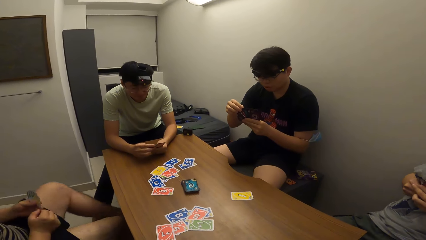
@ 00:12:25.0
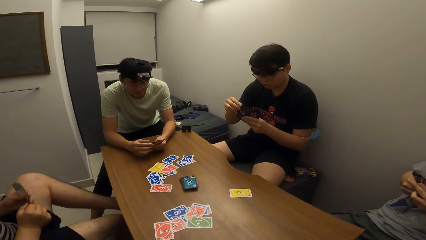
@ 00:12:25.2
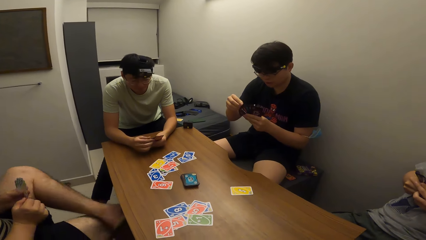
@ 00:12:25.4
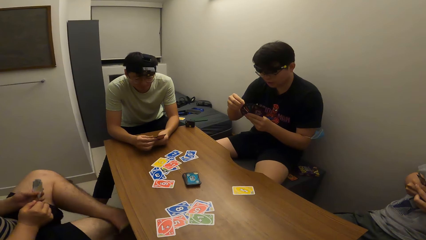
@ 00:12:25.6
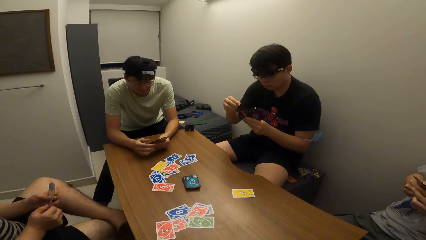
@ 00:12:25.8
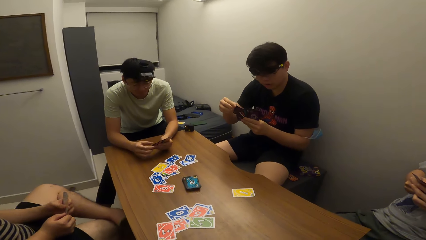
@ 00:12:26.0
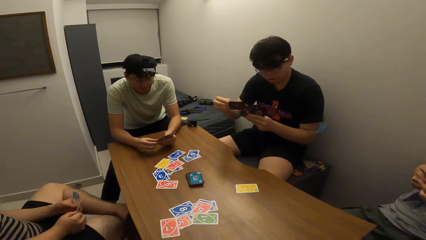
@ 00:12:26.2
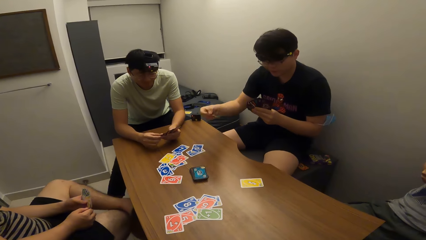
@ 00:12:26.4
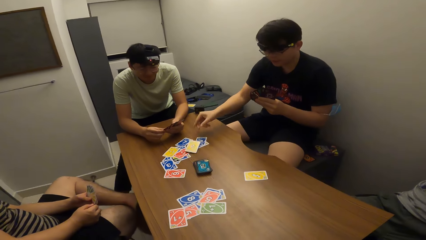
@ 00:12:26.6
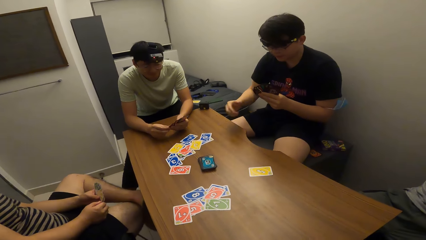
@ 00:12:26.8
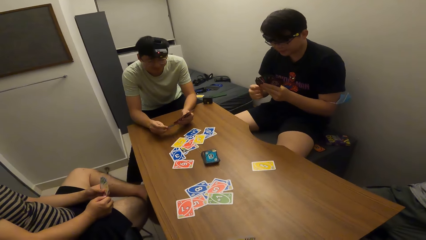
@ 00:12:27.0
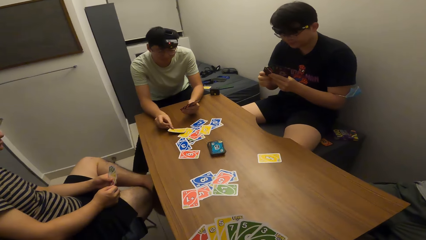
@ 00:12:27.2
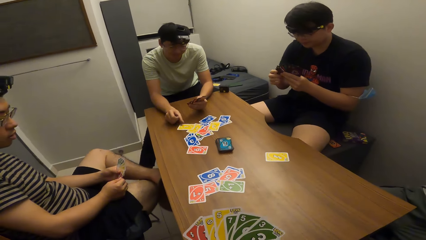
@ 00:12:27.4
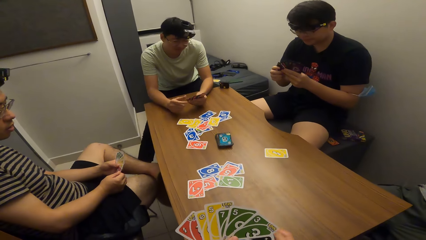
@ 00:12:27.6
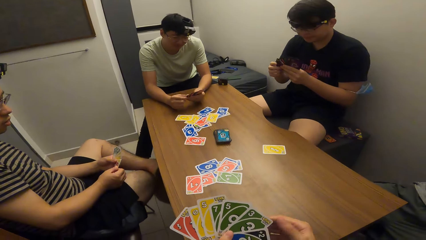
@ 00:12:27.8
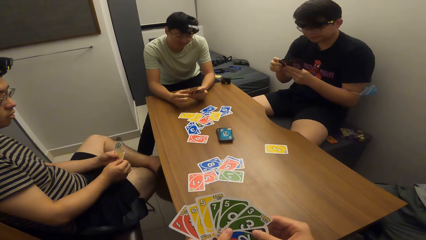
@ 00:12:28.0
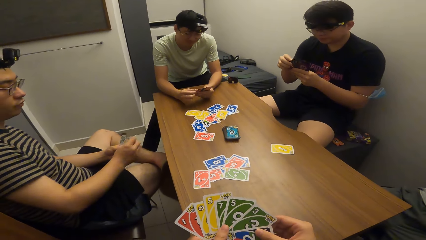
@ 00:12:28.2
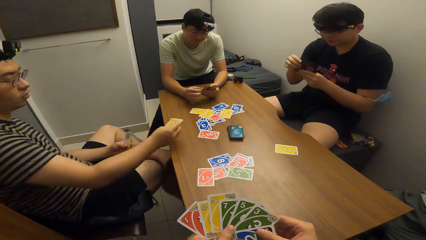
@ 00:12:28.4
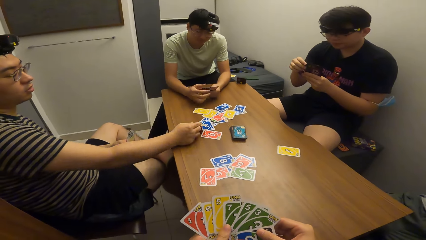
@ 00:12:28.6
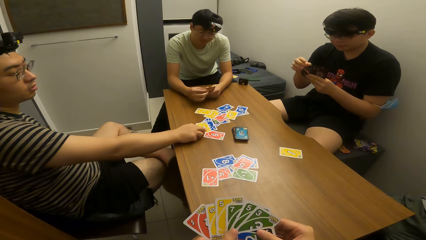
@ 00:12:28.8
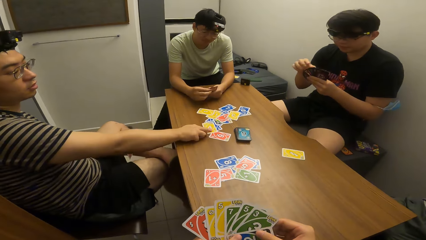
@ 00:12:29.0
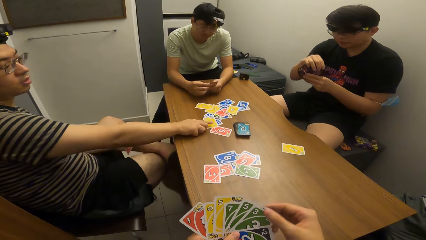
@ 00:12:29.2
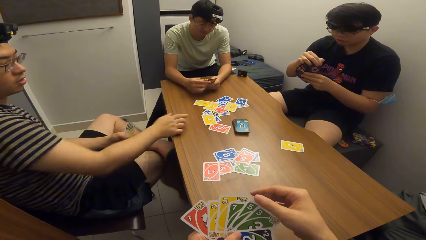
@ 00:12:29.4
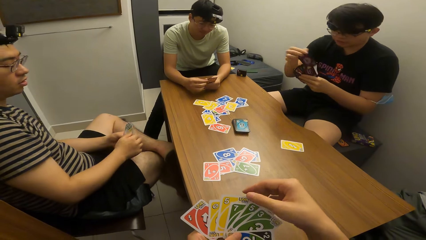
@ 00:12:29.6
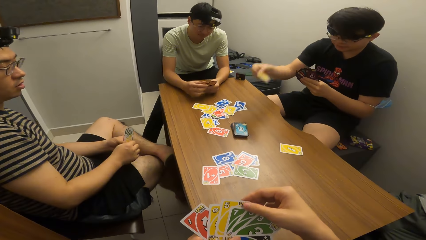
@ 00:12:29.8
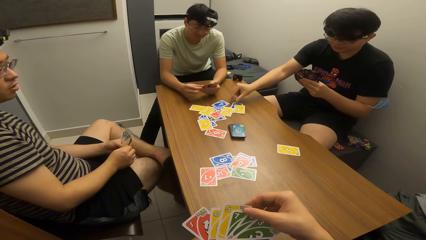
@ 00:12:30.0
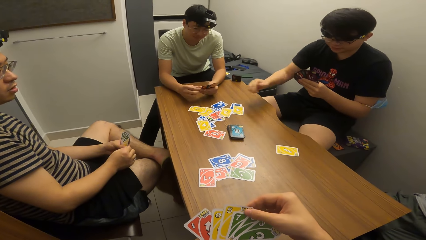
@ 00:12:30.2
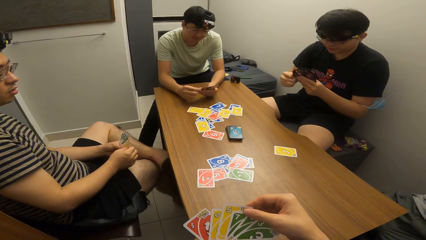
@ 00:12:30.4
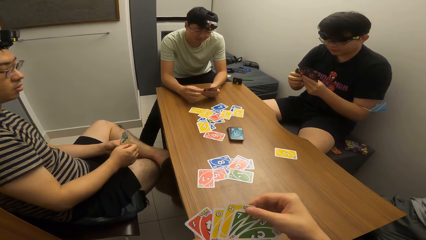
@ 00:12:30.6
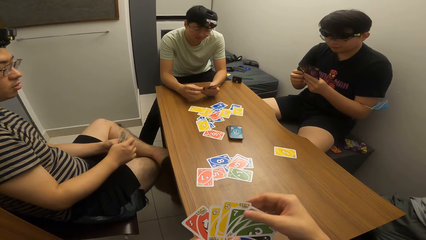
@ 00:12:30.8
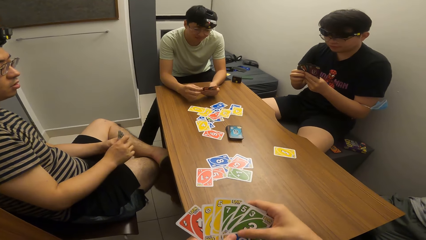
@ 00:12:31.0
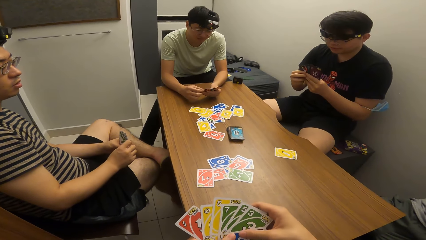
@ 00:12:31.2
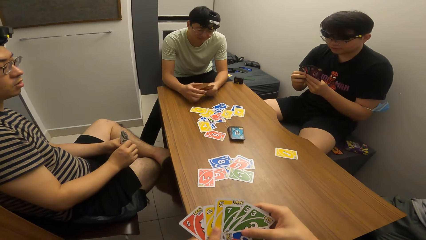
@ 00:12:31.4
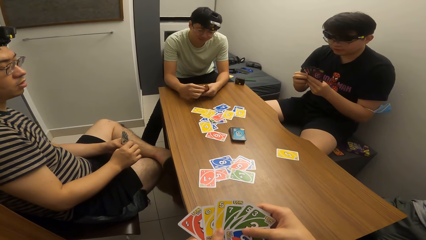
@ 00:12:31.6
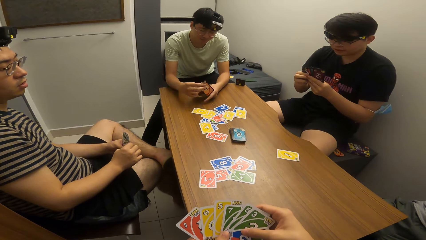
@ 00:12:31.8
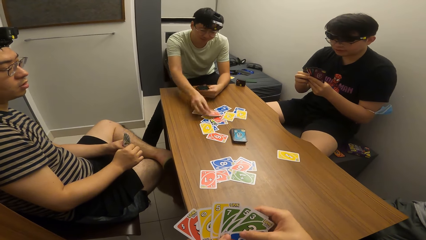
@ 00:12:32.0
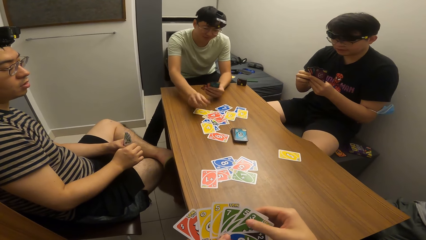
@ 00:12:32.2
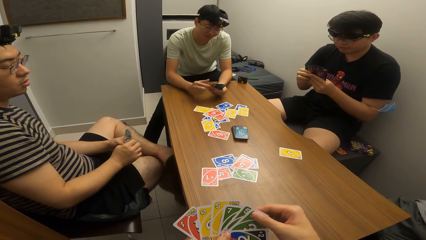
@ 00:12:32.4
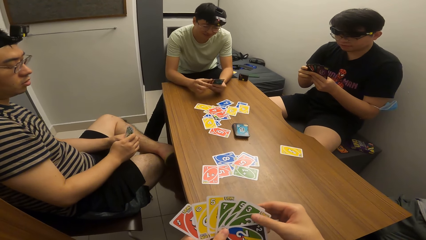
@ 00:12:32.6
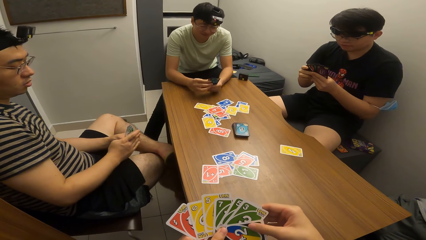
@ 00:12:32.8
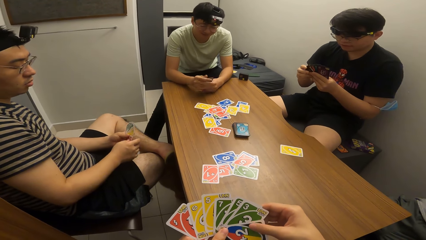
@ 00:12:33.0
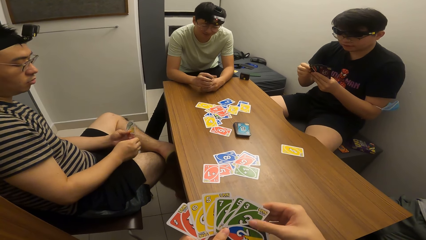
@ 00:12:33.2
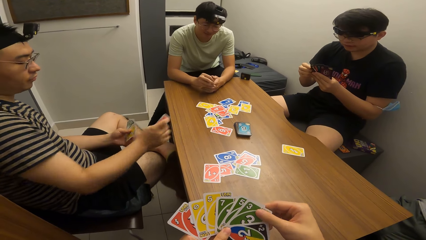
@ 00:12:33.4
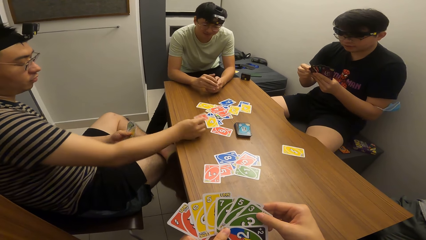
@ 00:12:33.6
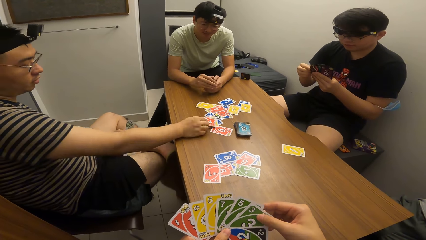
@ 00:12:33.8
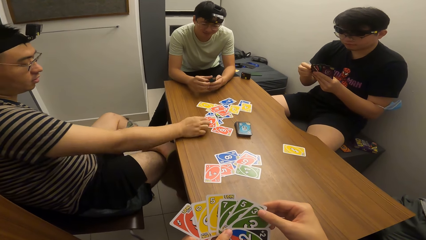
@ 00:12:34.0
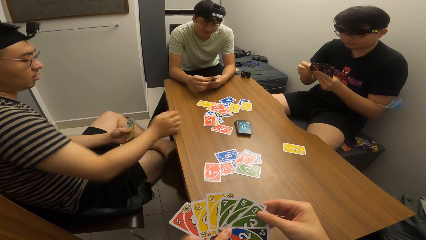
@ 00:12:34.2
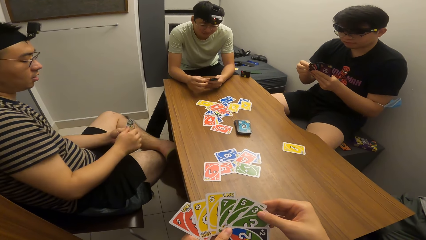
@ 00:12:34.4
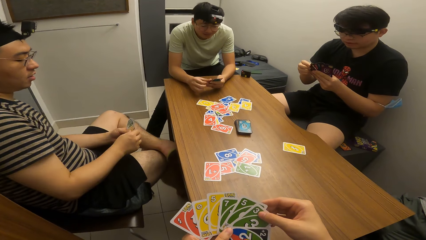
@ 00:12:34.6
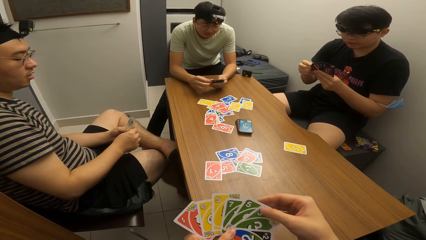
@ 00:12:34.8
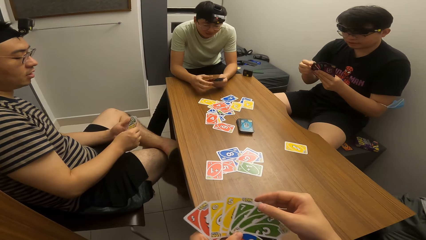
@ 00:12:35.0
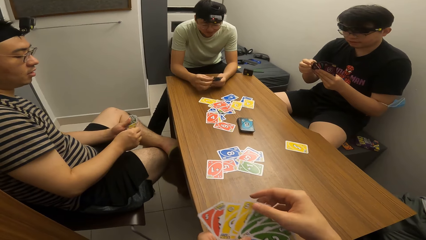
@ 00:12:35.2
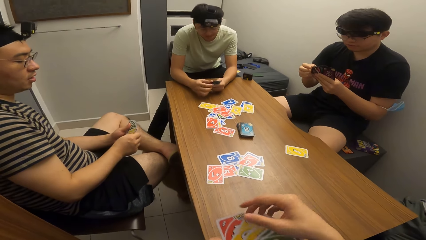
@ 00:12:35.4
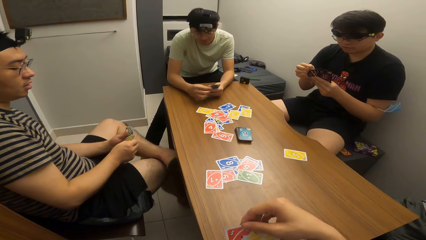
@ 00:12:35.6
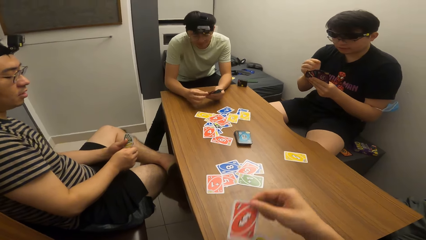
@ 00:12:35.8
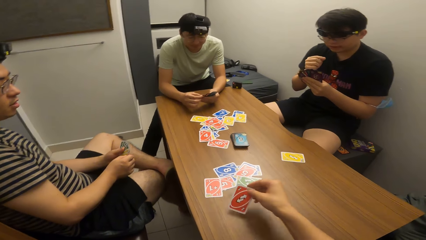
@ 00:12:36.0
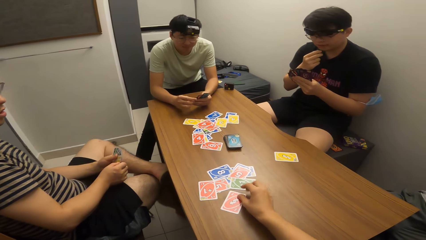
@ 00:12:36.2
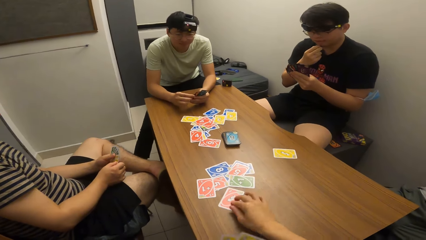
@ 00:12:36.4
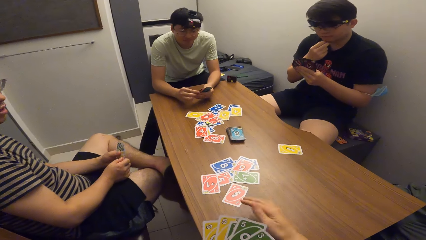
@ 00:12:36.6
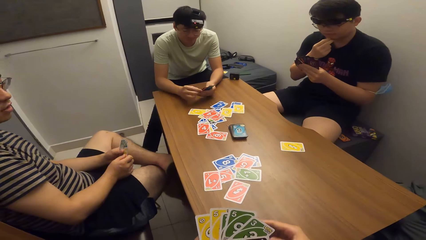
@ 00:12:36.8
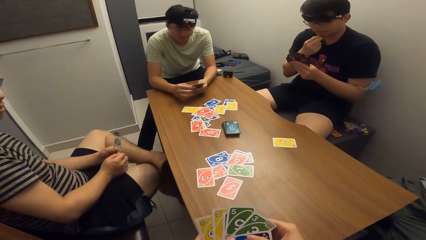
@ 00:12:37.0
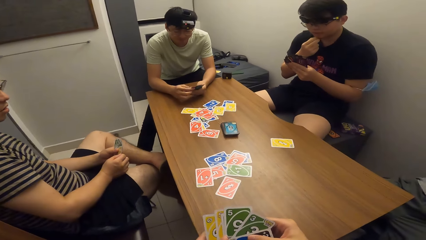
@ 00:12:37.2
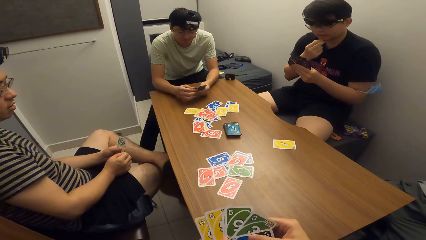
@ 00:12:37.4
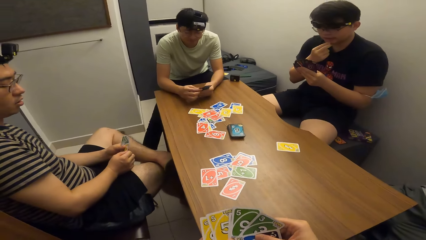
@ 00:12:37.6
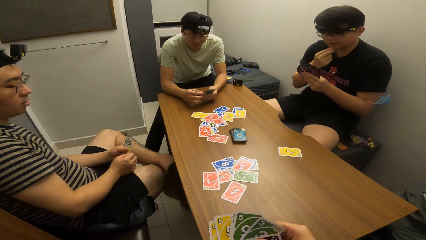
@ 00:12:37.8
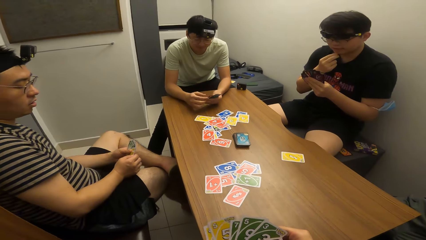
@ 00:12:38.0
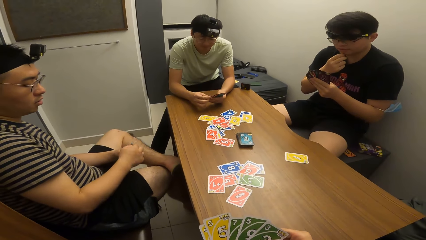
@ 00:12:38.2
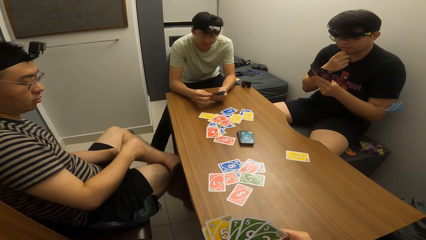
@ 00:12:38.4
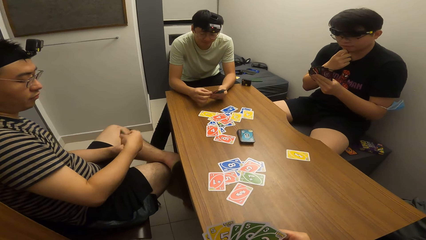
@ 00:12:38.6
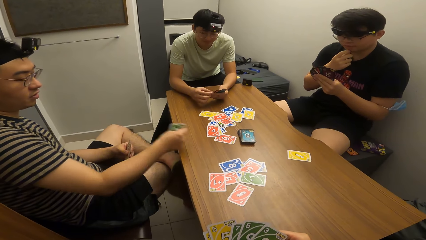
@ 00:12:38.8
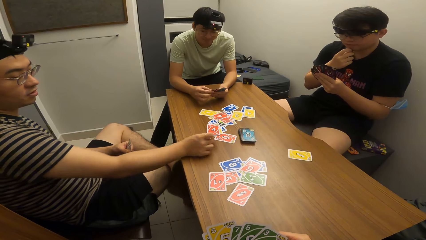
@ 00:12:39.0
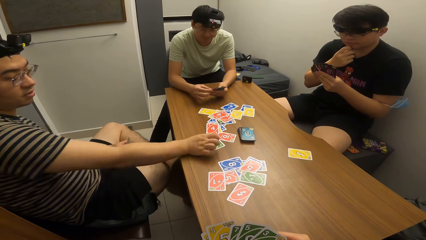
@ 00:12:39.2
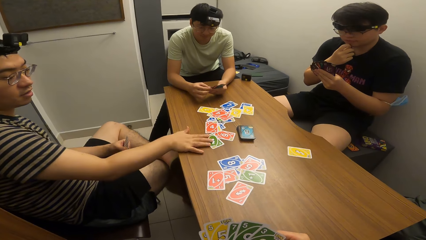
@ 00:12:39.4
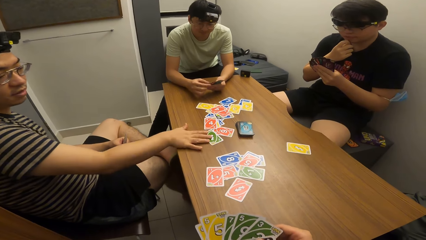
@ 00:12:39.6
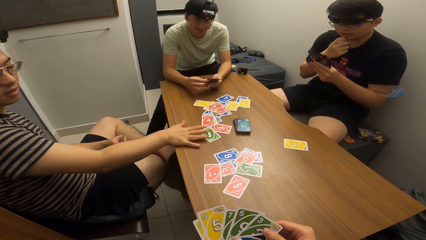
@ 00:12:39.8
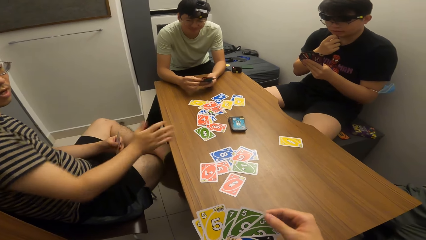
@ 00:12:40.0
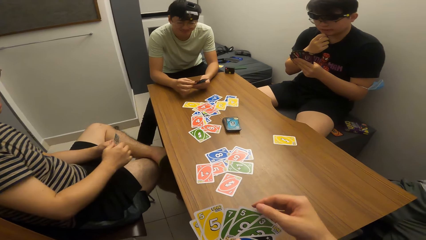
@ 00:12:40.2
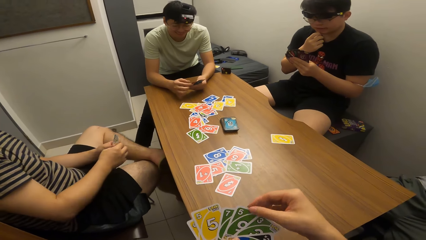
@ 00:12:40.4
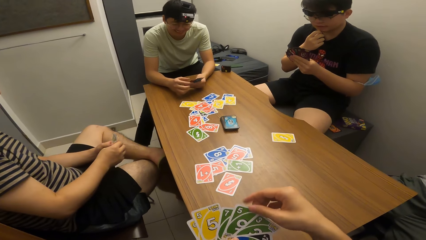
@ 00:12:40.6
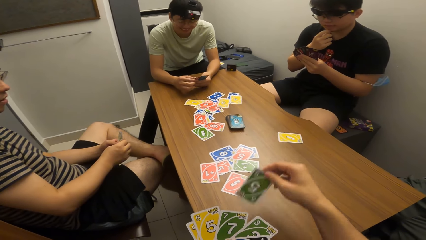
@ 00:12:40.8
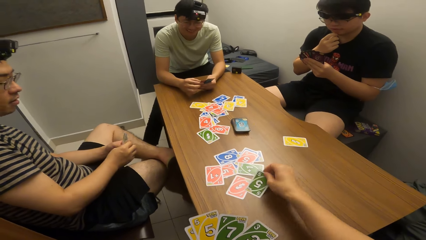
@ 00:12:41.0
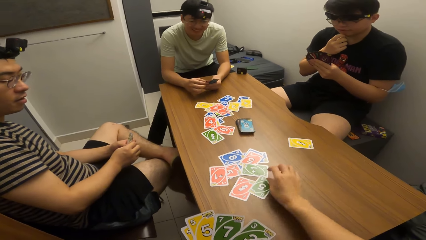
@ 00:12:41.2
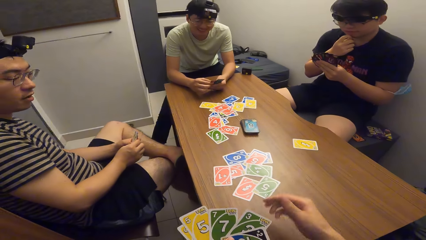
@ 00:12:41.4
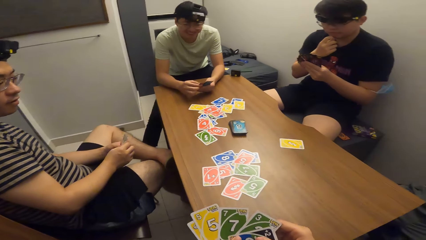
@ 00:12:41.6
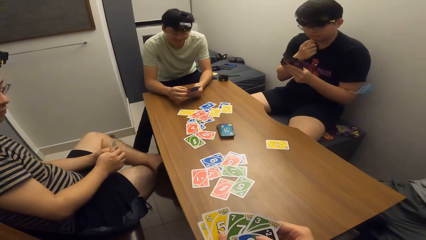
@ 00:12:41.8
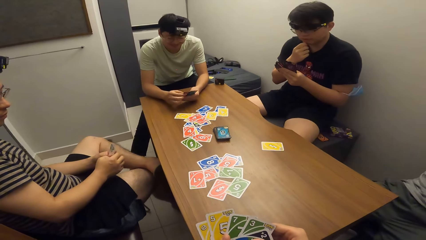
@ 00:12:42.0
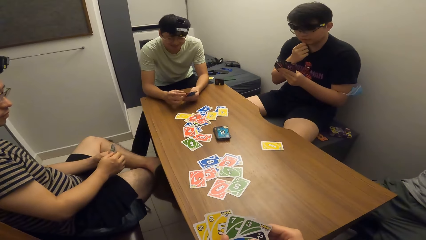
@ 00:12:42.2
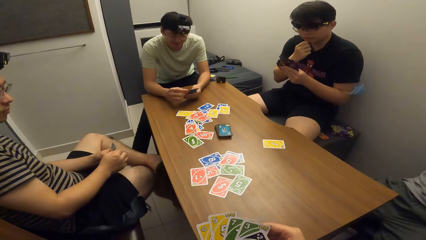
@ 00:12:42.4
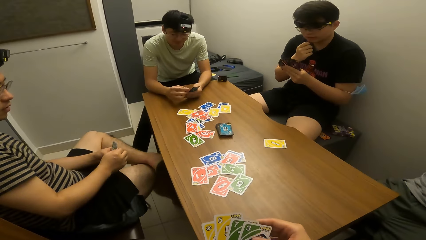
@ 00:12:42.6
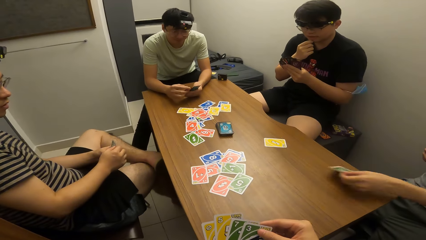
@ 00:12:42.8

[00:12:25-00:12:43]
A man folds his legs. Another man plays a card on the table with his right hand. A third man plays a card on the table with his right hand. The first man plays a card on the table with his right hand. The second man plays a card on the table with his right hand. The third man plays a card on the table with his right hand. The first man plays a card on the table with his right hand. The camera wearer plays a card on the table with his right hand. The first man plays a card on the table with his right hand. The camera wearer plays a card on the table with his right hand.
